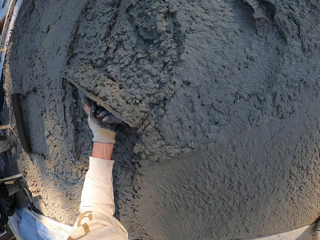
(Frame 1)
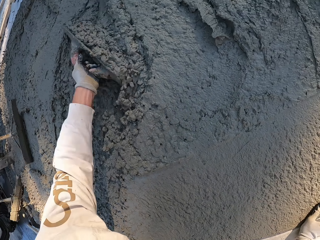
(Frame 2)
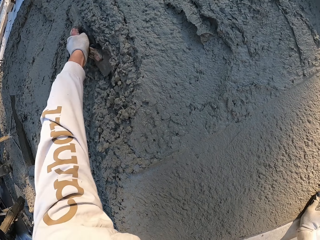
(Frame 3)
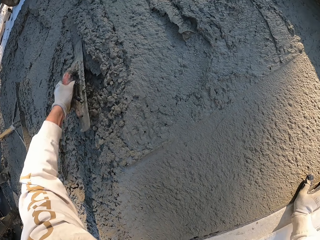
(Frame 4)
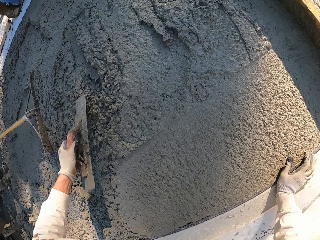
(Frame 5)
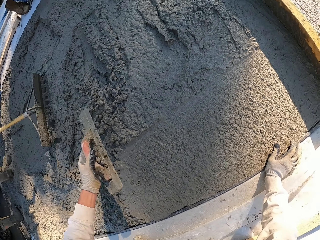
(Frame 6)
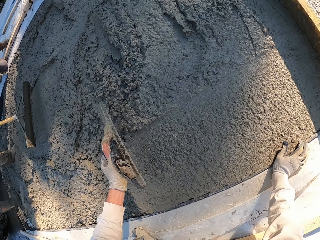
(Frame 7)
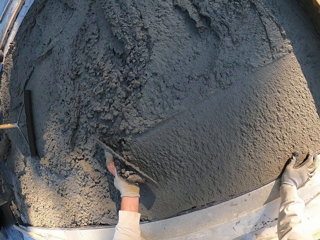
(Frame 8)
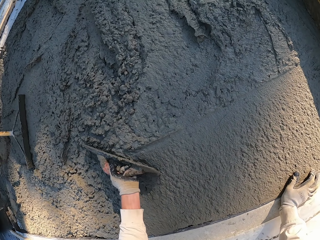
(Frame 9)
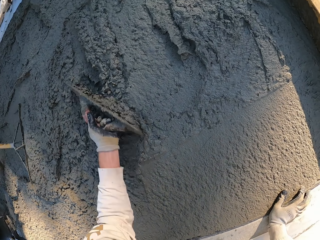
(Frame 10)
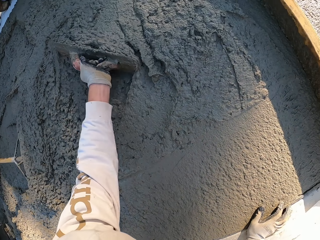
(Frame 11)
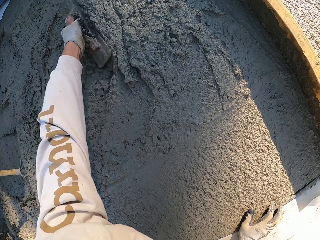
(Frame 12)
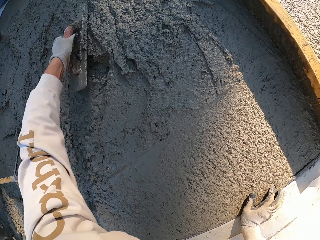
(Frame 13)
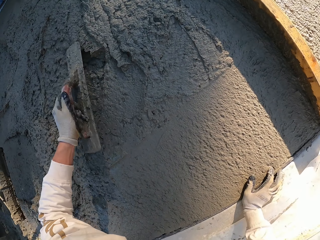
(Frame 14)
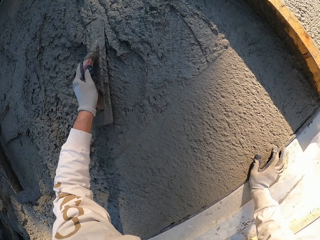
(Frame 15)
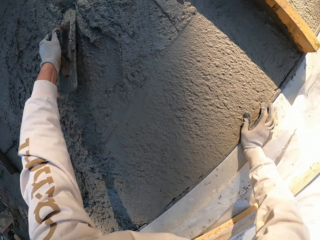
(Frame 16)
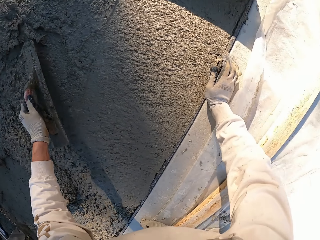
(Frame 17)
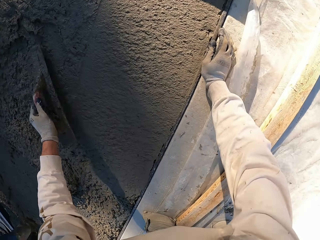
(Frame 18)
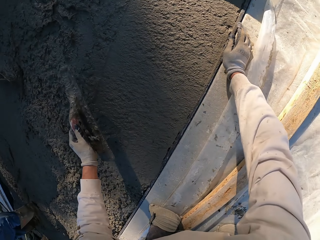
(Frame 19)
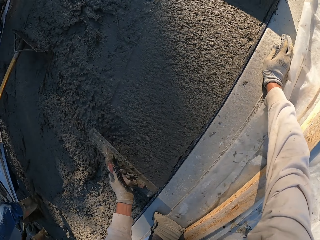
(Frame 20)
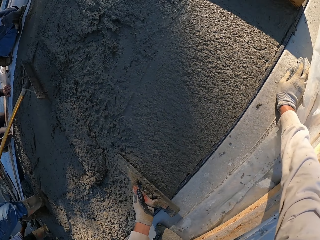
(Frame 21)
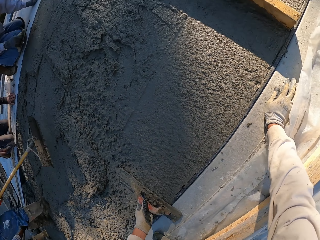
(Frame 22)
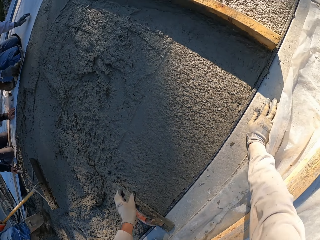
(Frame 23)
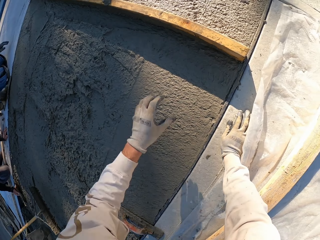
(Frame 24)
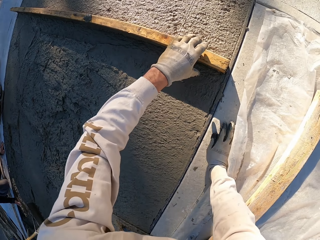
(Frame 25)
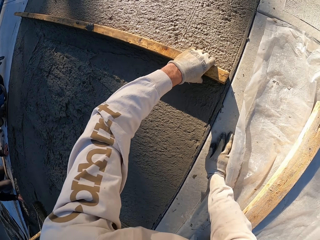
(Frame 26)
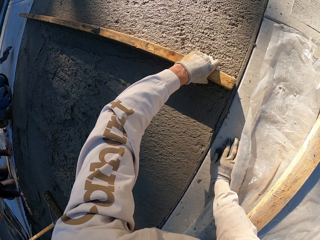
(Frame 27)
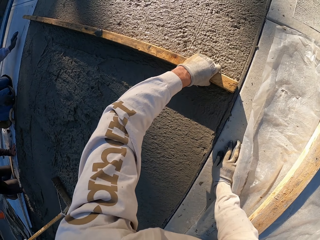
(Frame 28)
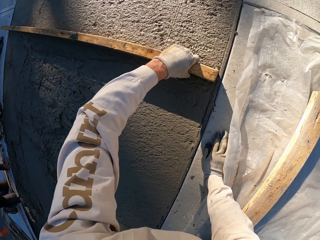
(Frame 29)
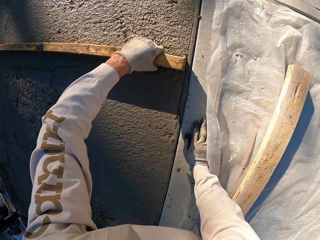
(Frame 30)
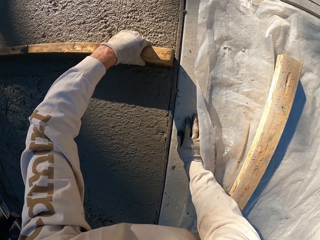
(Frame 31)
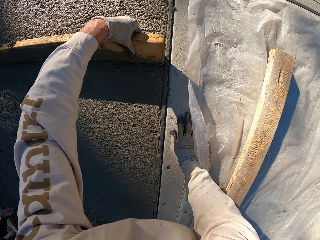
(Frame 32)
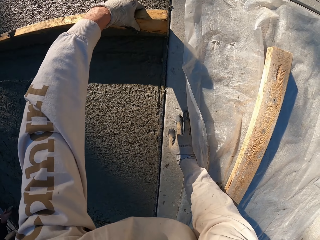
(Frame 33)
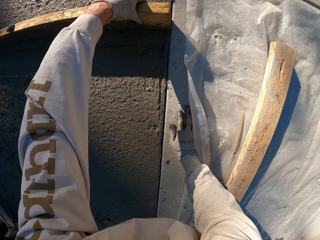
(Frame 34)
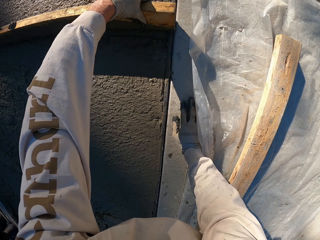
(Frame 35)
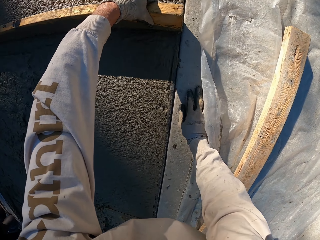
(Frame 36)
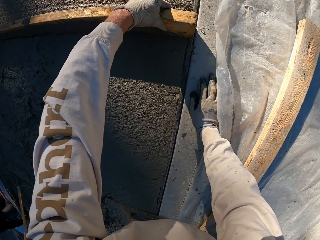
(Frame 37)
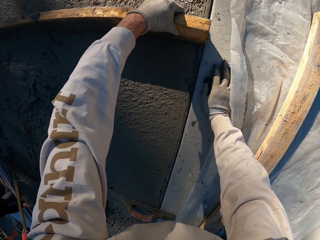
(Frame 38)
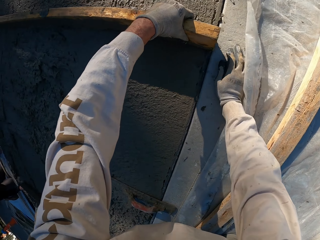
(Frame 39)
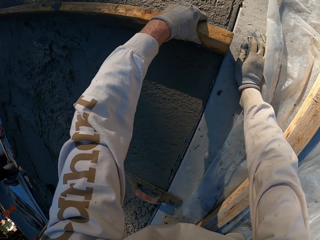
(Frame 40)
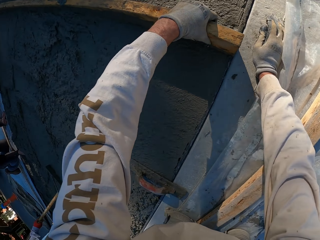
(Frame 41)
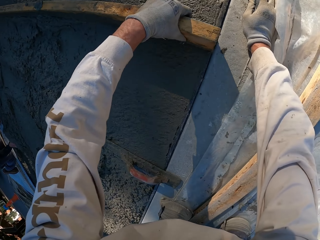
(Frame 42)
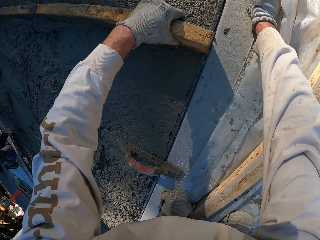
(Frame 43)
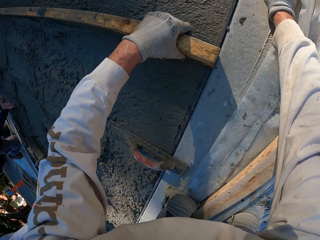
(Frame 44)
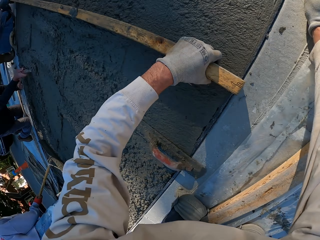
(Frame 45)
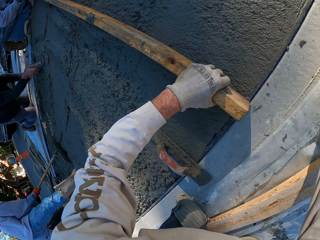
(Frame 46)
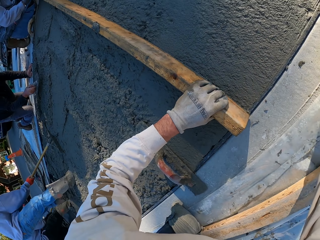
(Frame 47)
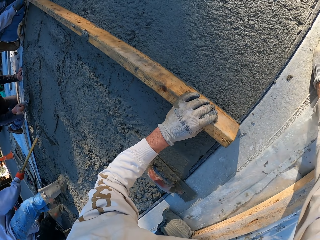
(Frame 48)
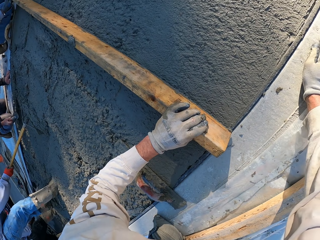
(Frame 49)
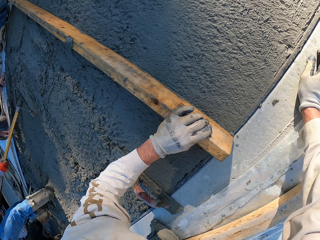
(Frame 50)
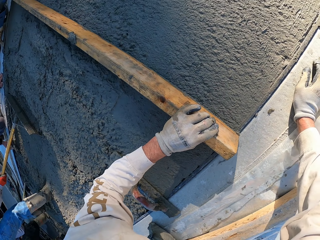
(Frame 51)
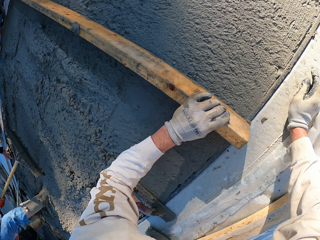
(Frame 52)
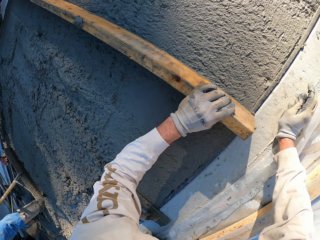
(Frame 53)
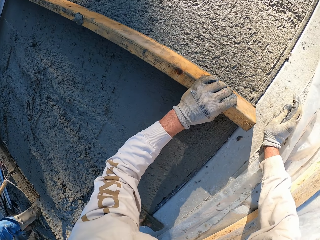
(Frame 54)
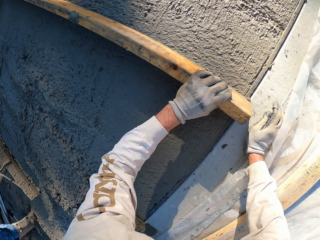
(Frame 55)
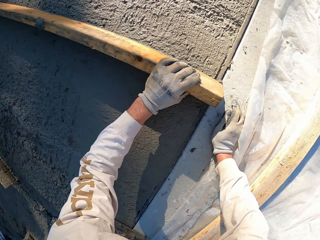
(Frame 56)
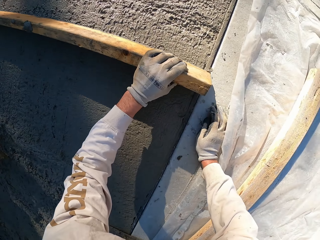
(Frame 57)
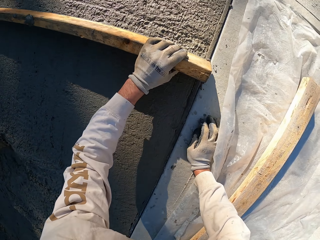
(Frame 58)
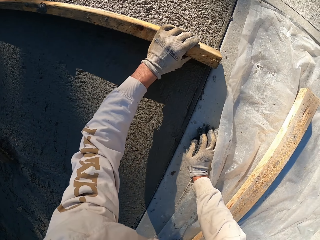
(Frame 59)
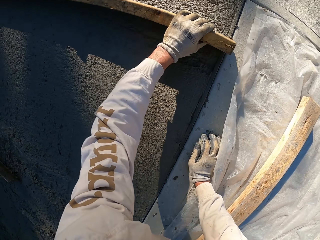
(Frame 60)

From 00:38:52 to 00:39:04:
The camera wearer plasters with the concrete float. They put the concrete float down. They hold the wood. They move the wood and plaster with the wood.

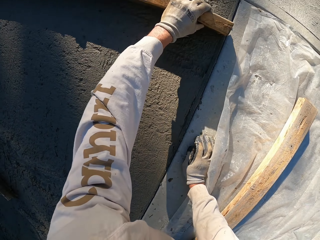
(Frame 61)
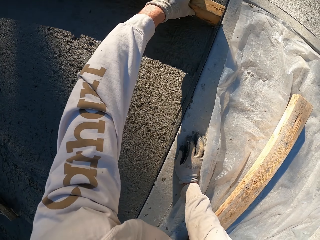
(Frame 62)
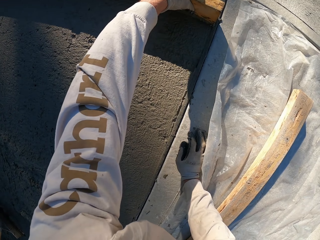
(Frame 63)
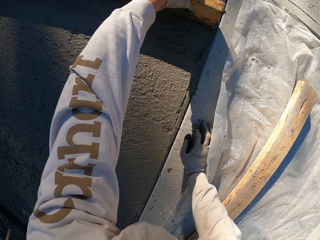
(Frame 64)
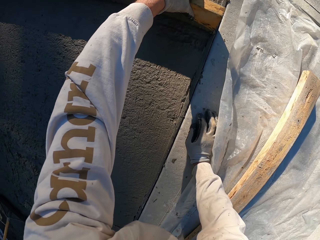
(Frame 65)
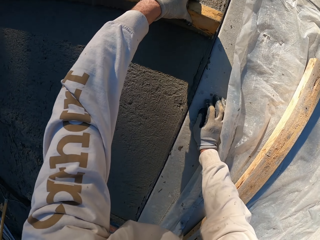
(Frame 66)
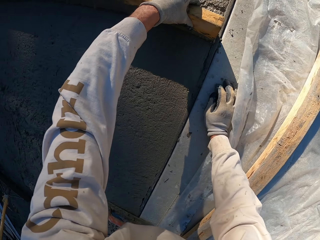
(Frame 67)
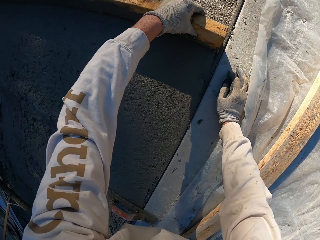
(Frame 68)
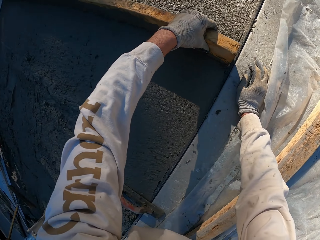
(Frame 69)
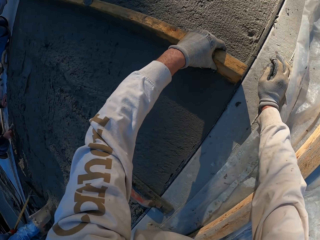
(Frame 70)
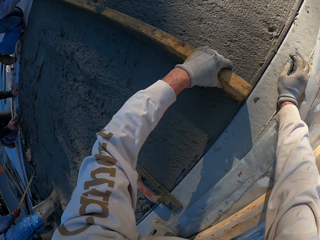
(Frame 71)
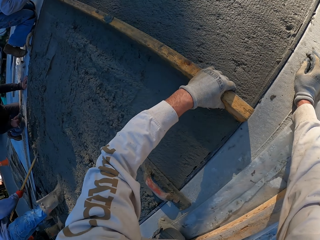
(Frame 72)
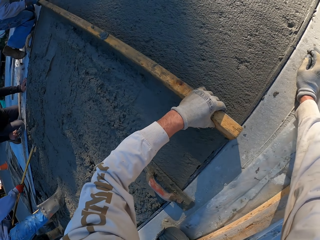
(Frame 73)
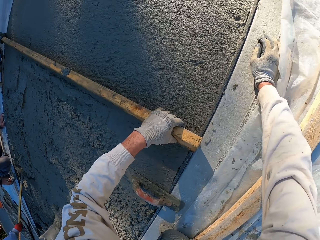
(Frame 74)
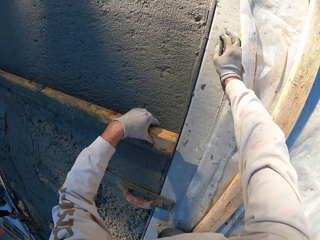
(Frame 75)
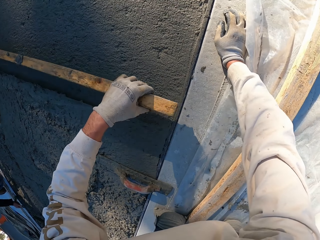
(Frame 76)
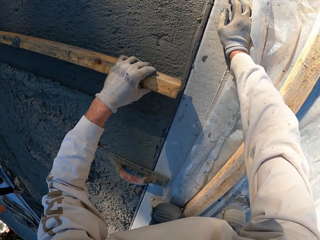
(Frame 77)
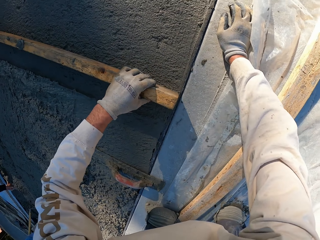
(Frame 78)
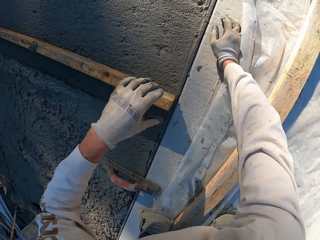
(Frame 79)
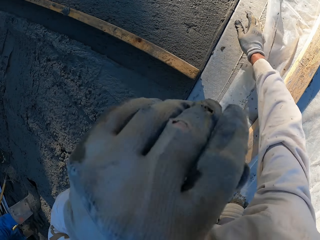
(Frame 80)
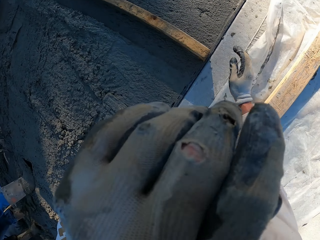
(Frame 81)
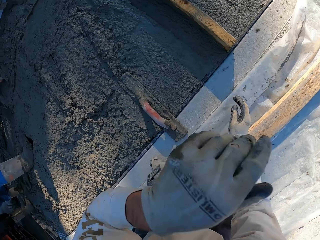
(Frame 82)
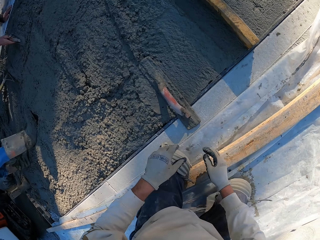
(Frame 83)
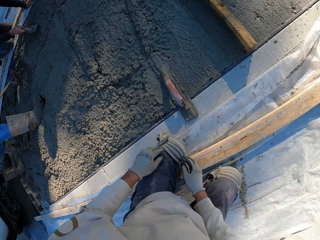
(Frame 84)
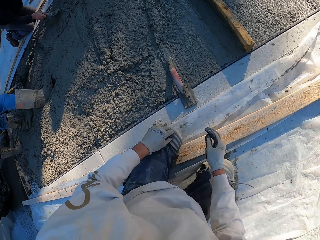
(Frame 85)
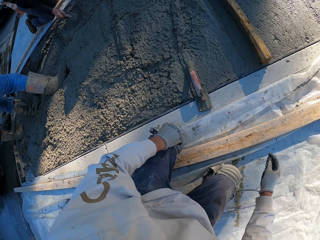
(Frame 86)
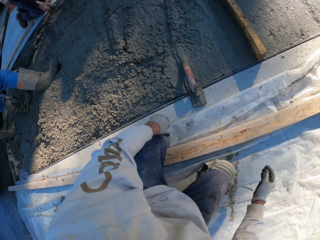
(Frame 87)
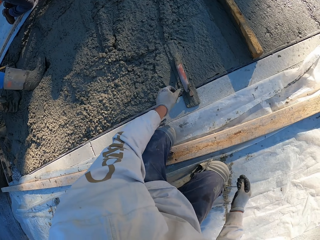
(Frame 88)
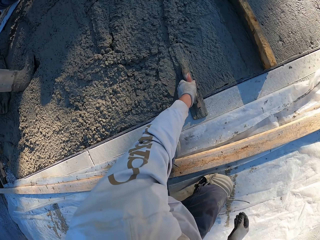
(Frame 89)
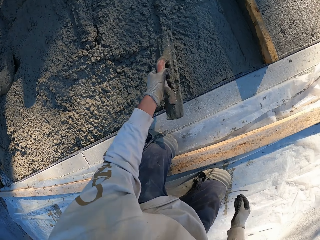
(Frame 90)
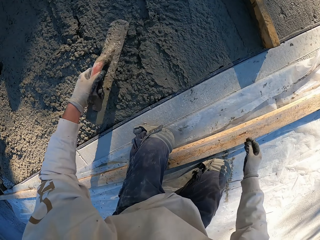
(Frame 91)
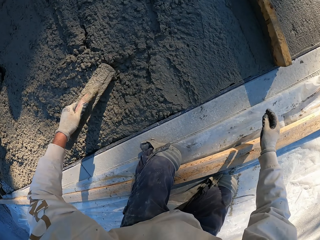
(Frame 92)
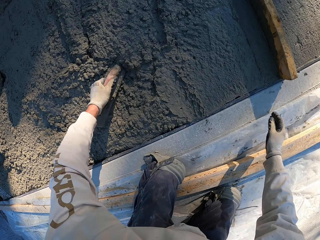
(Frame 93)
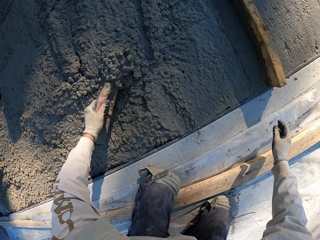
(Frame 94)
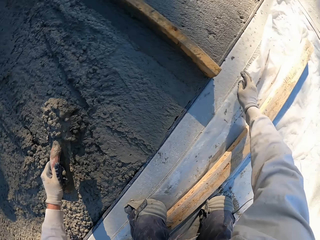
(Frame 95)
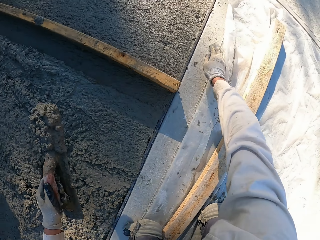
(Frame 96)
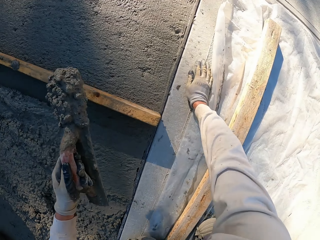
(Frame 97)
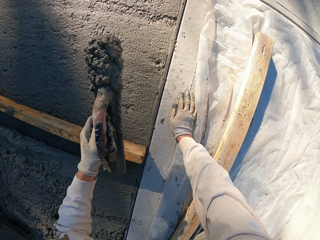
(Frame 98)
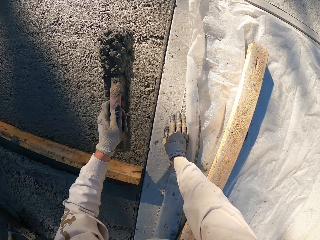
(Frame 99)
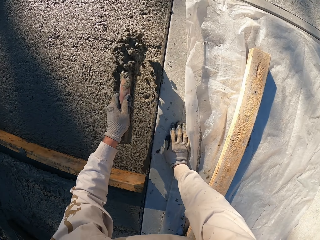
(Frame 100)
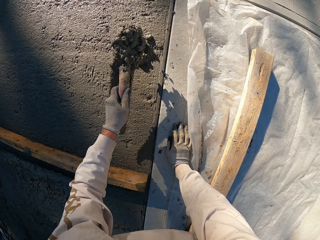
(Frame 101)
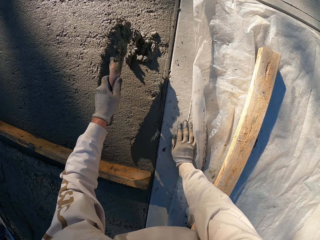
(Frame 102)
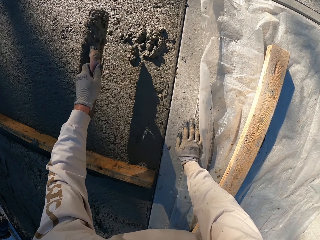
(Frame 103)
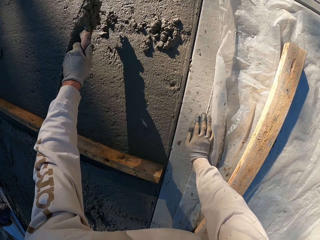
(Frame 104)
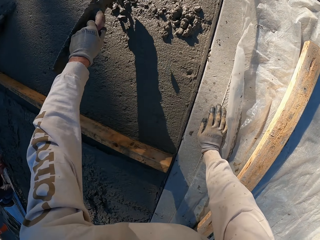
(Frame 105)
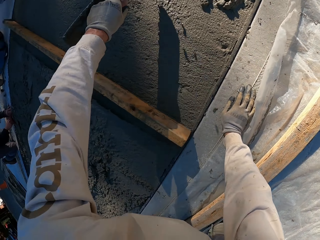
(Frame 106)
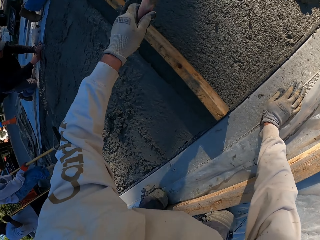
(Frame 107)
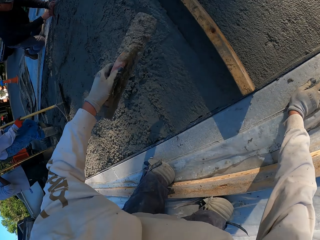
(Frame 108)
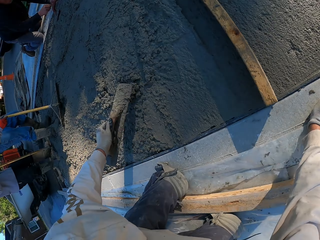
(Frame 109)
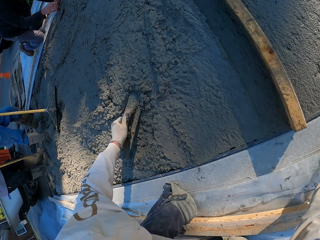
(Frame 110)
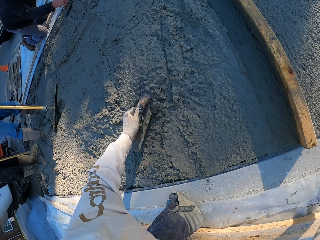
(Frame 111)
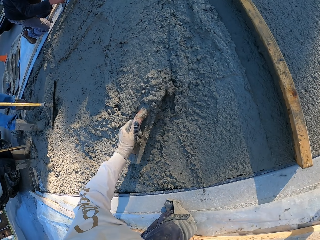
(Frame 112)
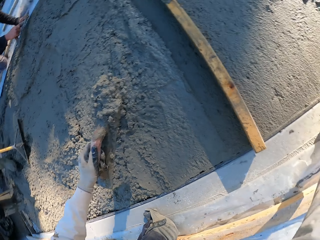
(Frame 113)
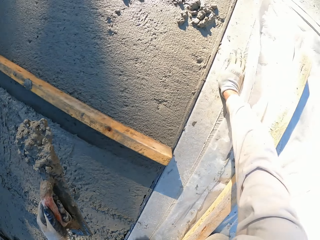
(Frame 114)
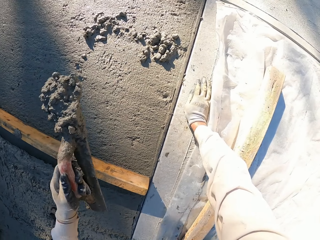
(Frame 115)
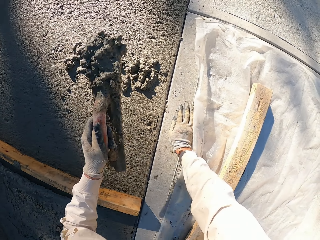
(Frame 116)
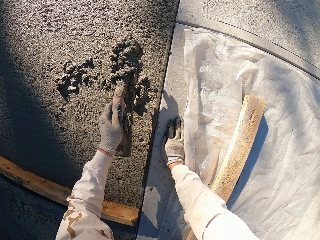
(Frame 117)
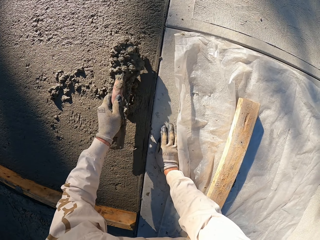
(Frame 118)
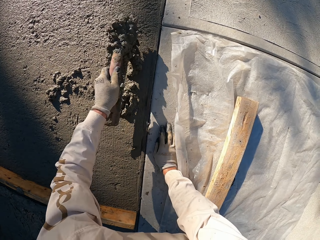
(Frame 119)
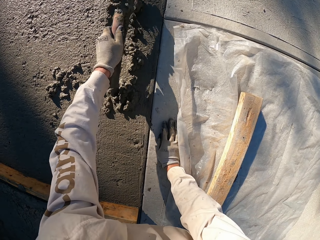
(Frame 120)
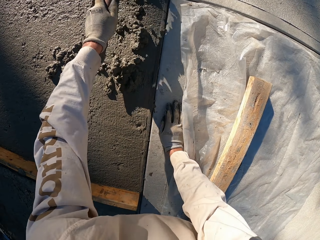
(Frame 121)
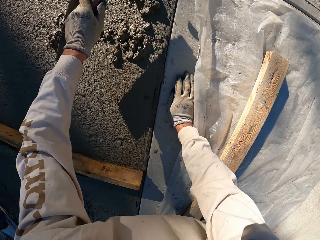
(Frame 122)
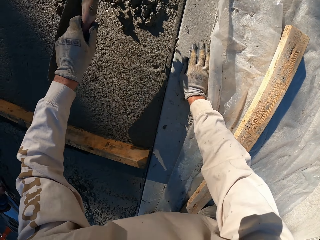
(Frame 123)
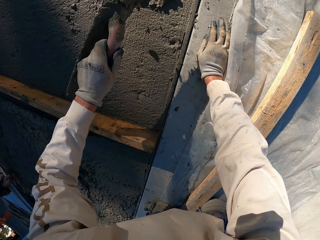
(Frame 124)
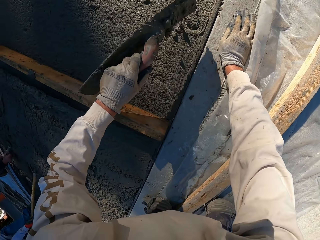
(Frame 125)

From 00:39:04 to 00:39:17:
The camera wearer puts the wood down. They fix the left knee pad and pick up a concrete float. They scoop cement mix. They pour cement mix. They scoop cement mix. They pour cement mix.
